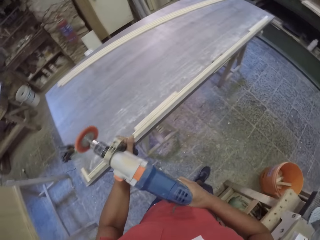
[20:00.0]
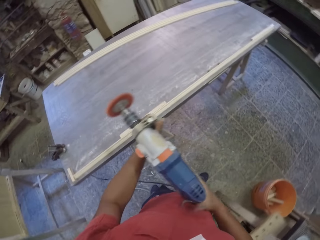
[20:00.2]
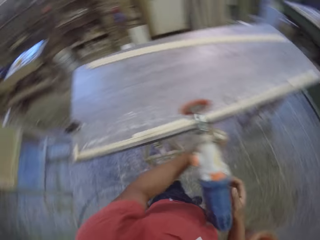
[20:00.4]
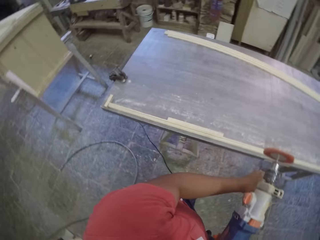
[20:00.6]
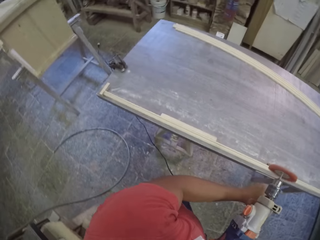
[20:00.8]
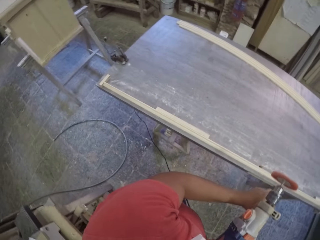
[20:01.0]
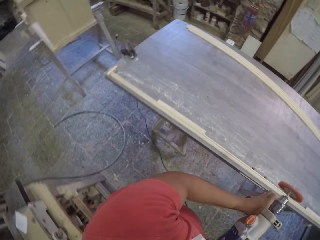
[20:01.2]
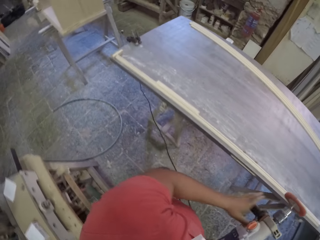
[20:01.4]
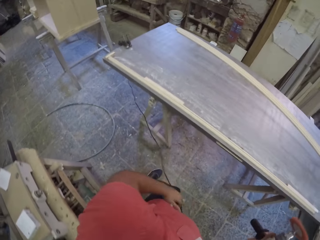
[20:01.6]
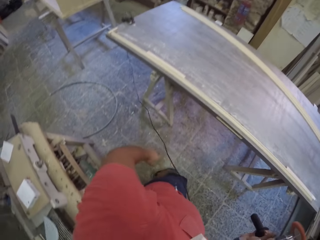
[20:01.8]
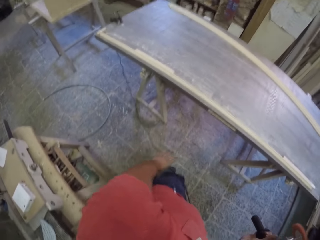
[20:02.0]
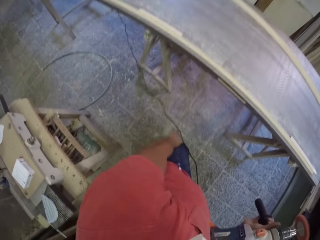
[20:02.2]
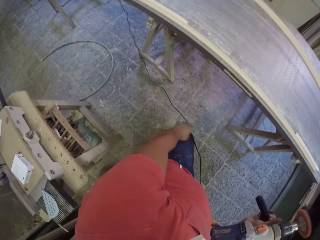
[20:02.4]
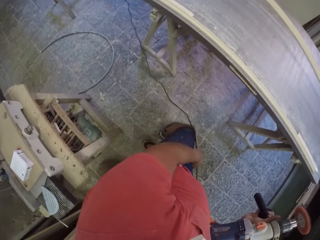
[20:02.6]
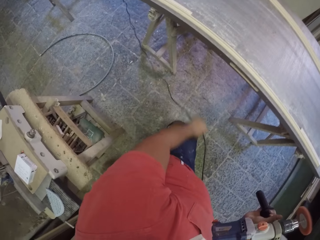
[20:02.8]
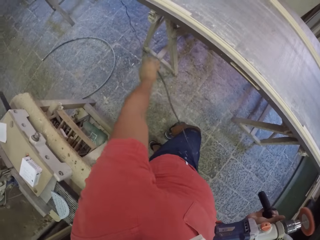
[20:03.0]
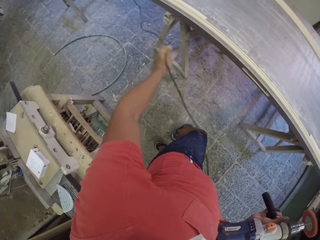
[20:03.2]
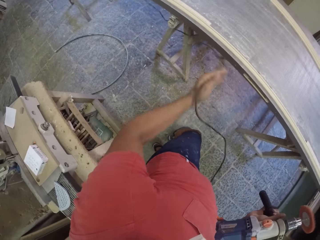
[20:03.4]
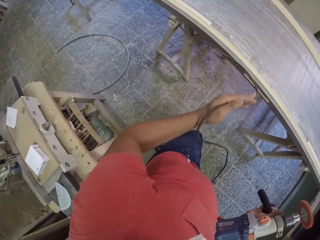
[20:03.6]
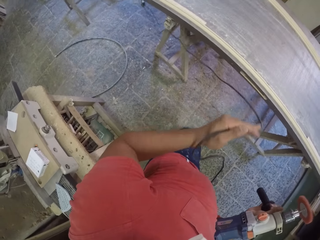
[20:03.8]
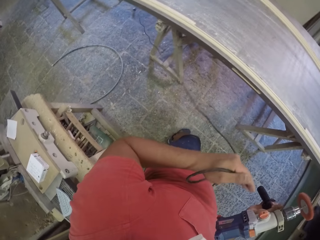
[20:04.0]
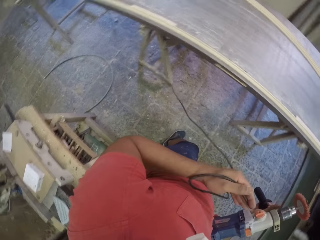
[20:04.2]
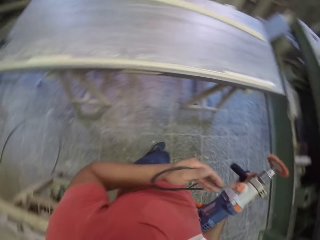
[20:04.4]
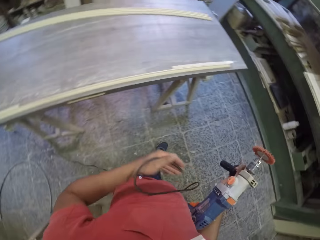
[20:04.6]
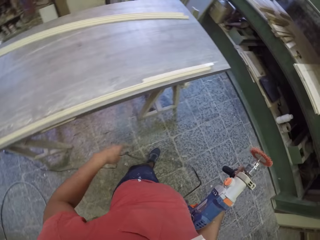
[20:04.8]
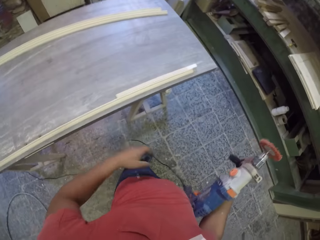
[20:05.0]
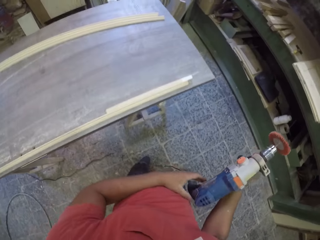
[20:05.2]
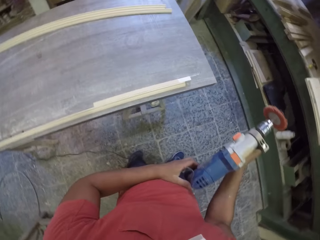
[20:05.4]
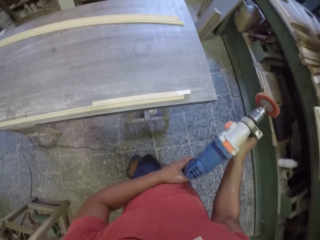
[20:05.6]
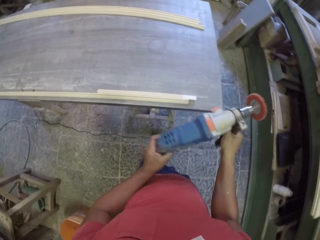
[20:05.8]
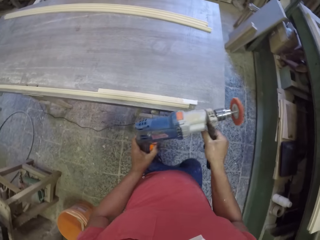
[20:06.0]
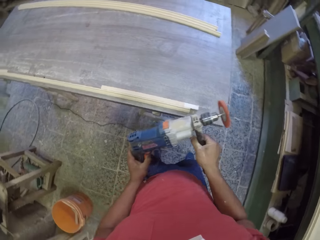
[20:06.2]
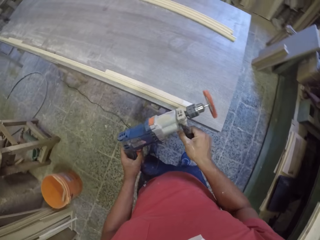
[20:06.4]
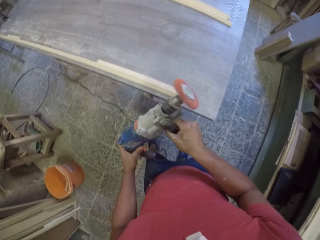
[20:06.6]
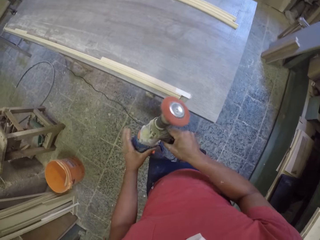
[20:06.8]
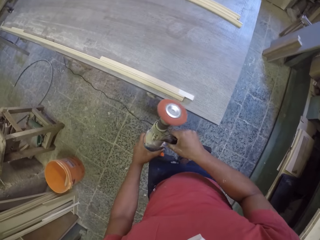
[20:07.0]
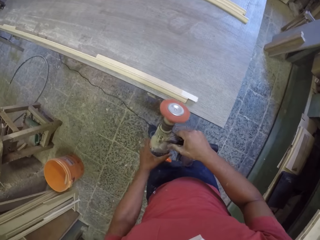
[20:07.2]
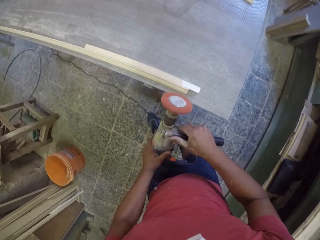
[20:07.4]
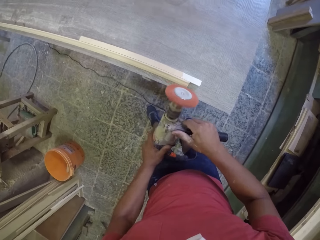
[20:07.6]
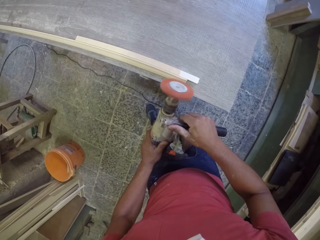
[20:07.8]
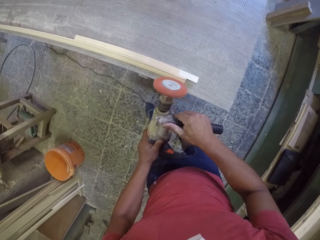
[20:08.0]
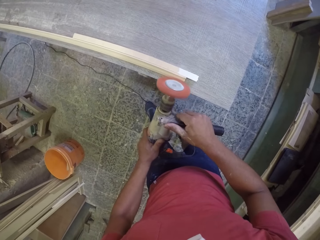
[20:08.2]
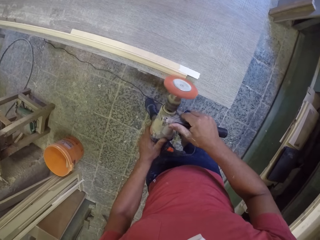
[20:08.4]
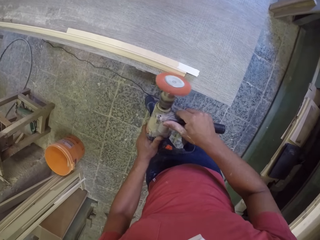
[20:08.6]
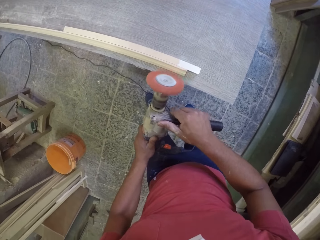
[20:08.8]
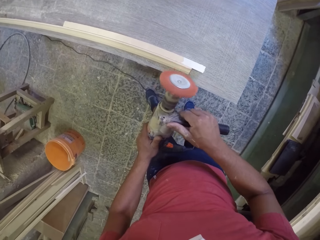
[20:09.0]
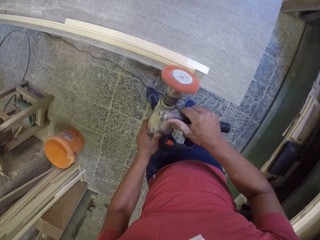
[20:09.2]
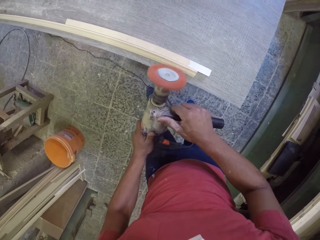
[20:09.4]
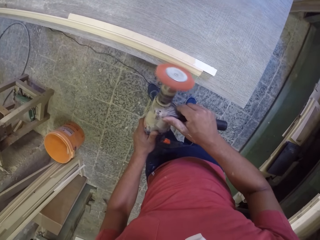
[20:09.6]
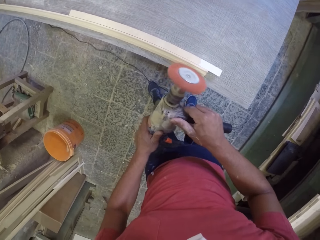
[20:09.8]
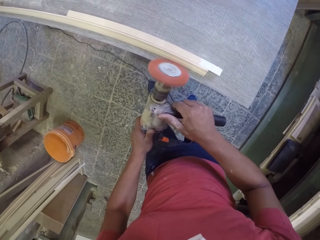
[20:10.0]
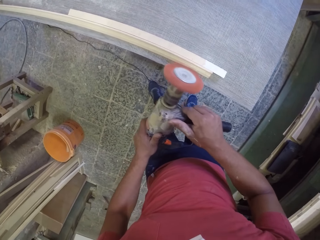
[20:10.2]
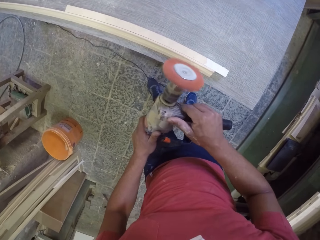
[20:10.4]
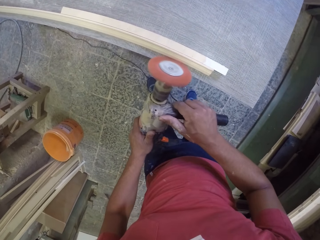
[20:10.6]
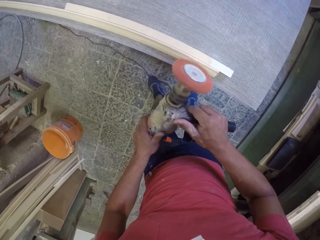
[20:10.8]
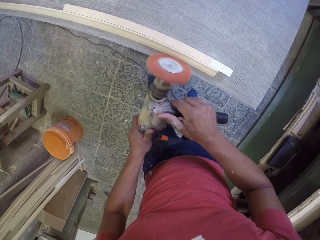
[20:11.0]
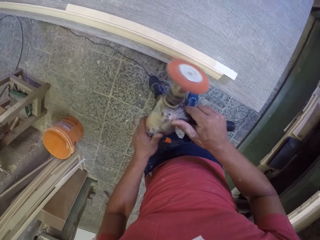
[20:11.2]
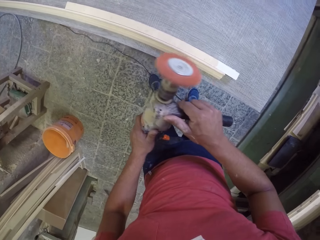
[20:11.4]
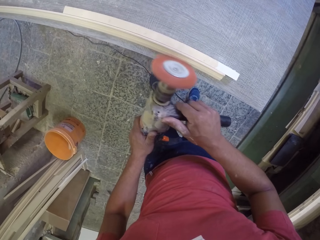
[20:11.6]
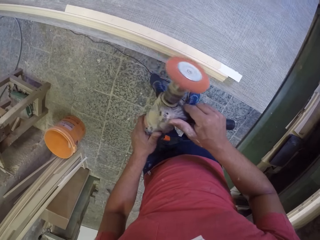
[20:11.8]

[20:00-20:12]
The camera wearer pulls the wire of the wood softener machine. They touch something. They soften the wood with the wood softener machine.

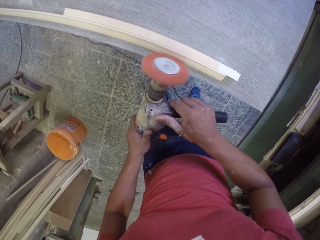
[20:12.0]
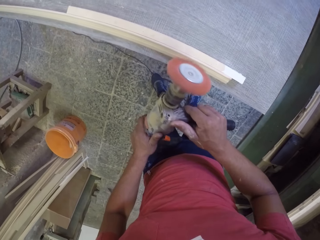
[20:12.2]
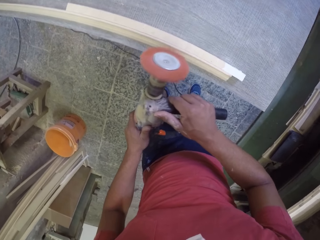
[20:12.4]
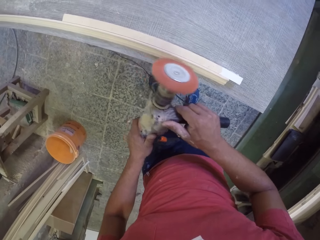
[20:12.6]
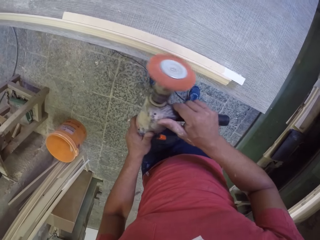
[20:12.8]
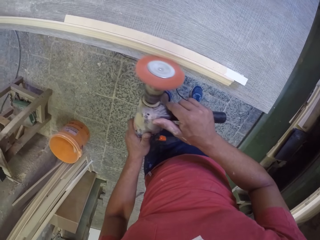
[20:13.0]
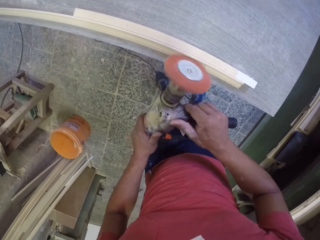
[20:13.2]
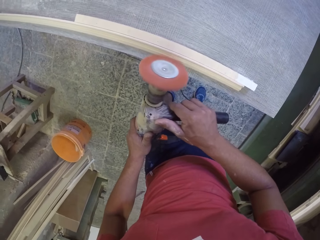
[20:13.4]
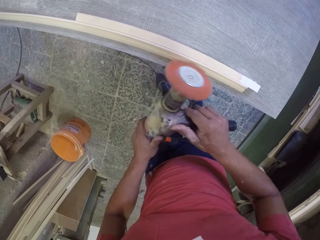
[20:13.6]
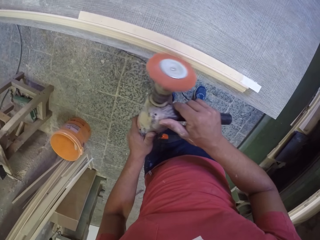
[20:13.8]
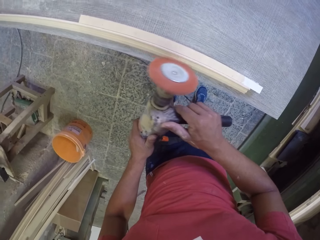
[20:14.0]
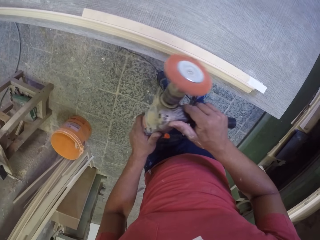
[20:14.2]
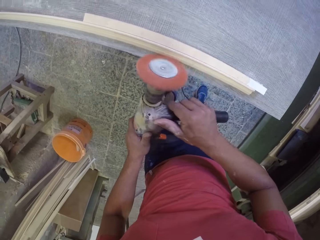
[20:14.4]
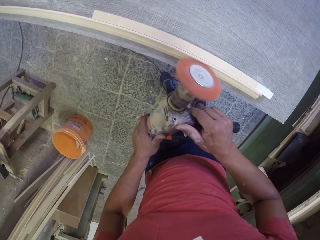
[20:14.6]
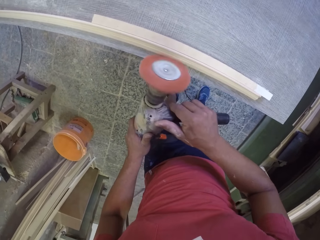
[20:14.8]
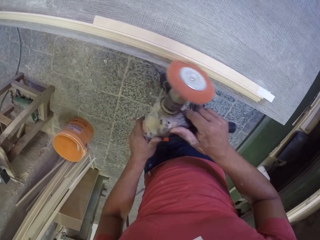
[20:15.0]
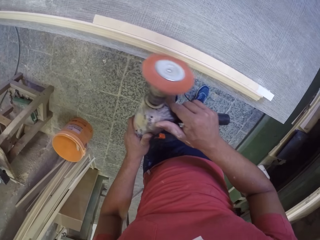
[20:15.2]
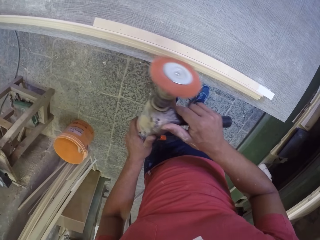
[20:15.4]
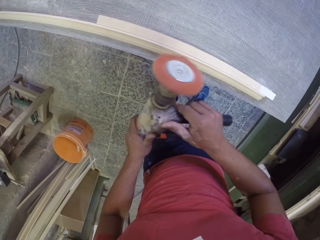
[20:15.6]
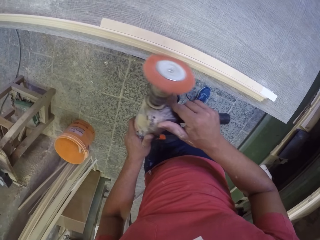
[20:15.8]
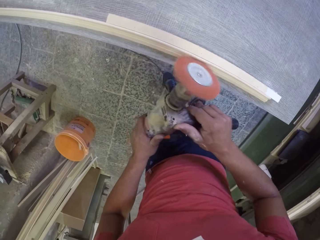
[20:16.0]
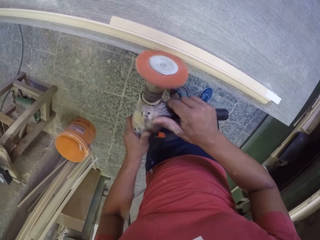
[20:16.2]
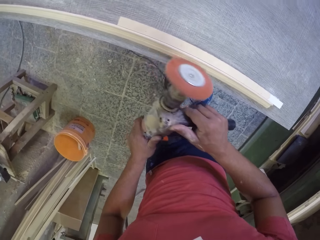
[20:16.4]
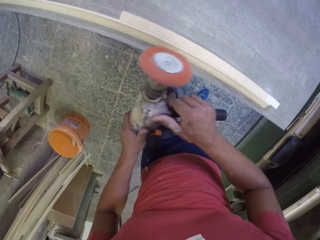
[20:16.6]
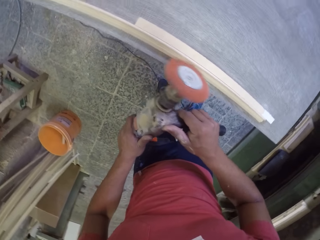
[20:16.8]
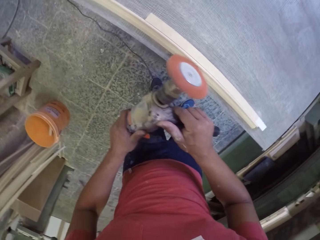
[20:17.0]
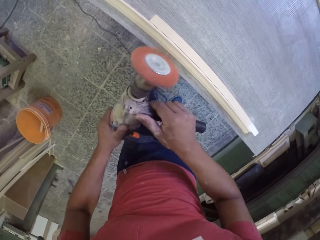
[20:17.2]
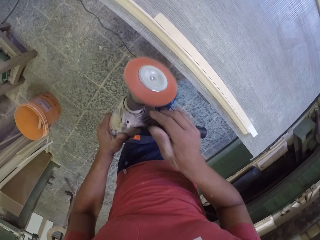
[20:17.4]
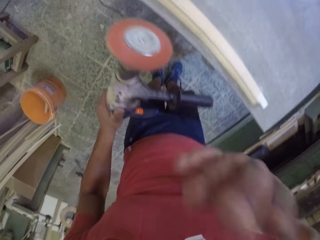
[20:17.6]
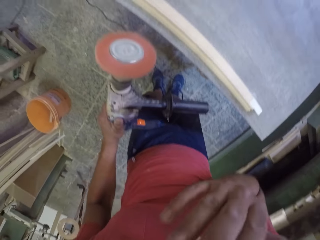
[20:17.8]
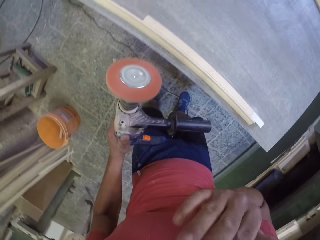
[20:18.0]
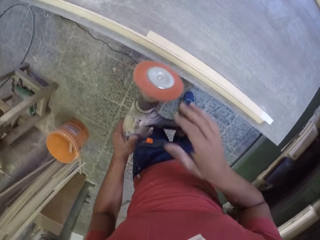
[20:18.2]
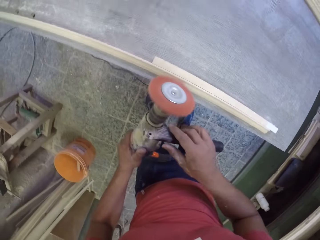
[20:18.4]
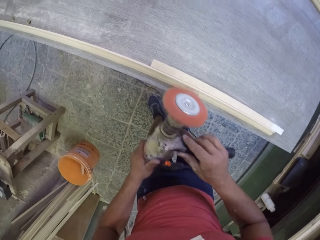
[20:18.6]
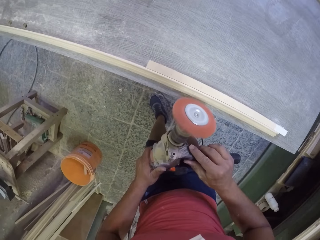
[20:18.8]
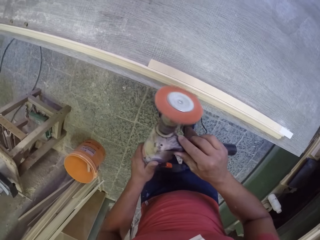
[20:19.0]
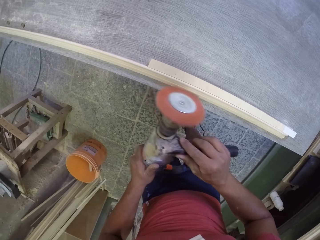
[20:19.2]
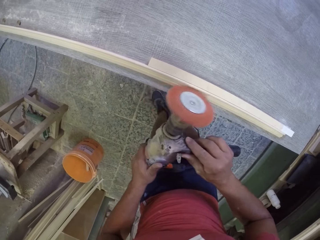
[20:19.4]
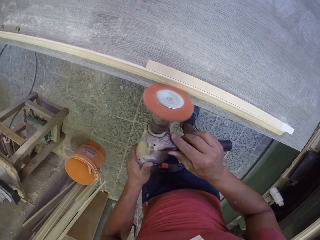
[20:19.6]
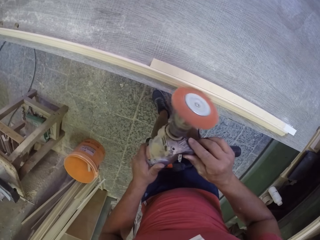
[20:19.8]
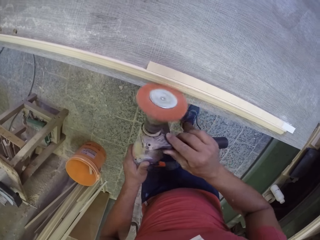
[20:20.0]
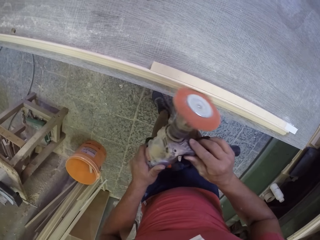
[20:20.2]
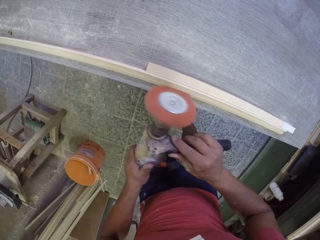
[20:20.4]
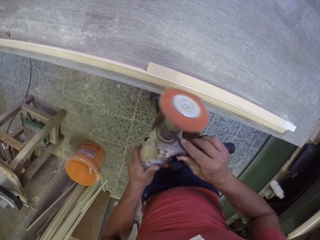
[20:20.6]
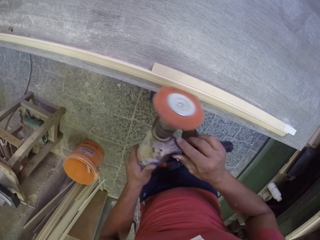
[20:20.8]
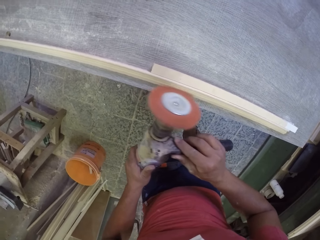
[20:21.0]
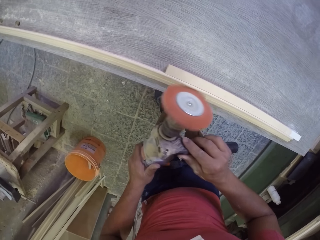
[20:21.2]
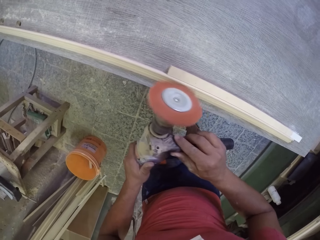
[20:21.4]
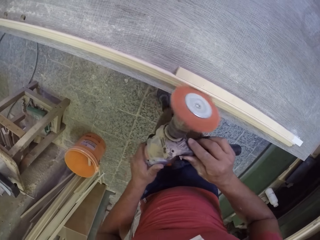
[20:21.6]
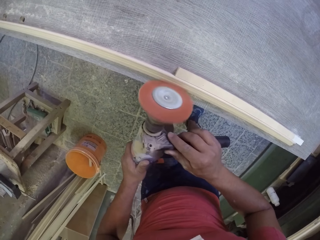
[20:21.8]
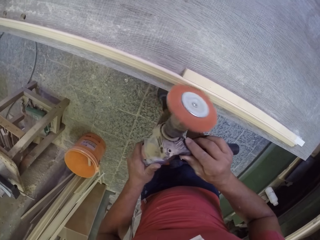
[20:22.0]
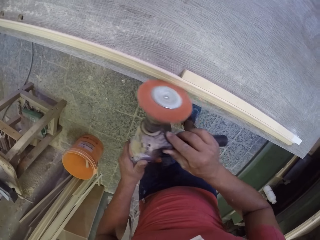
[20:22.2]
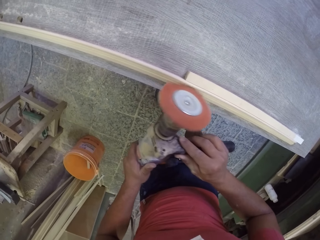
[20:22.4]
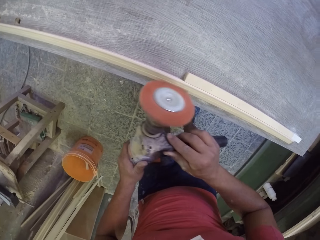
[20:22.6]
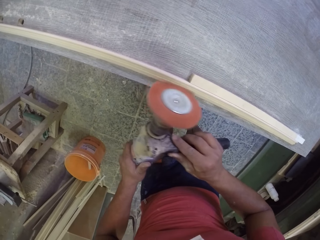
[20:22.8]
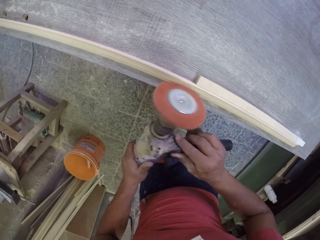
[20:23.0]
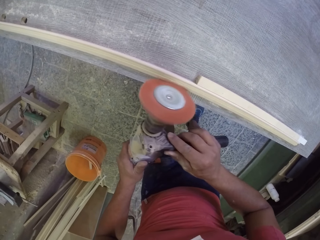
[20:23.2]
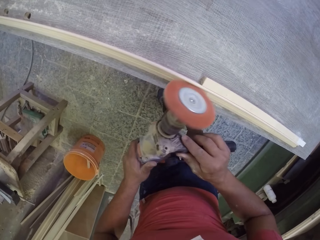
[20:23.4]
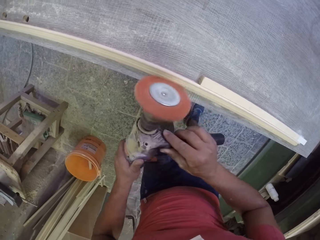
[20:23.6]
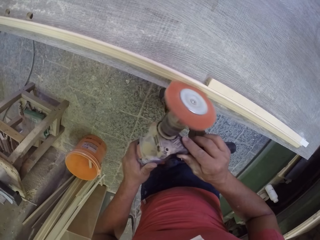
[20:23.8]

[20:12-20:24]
The camera wearer touches the face. They raise their hand up. They soften the wood with the wood softener machine.
